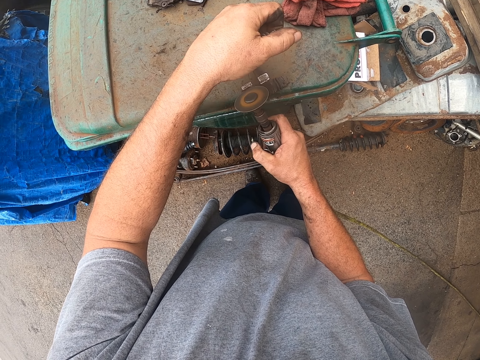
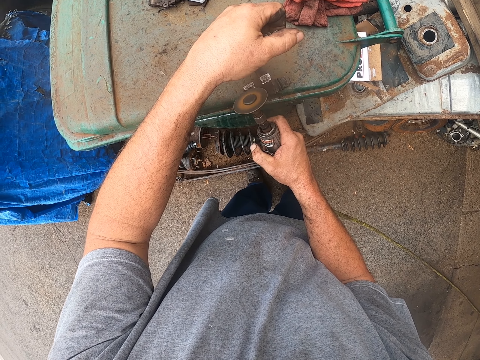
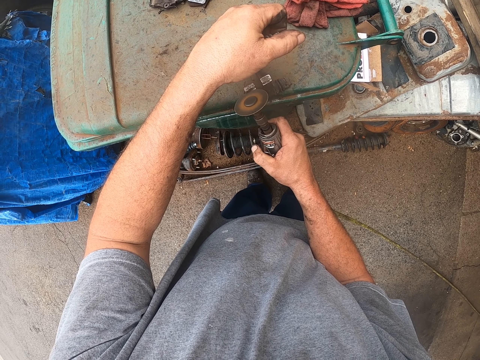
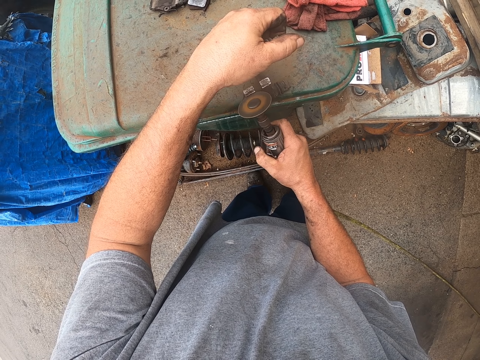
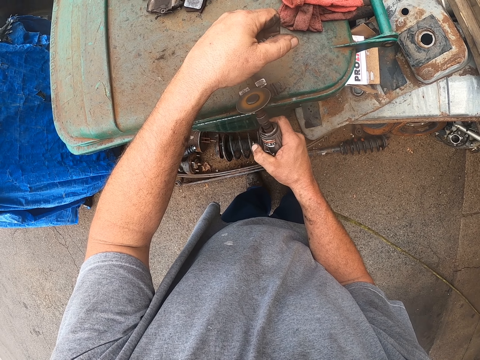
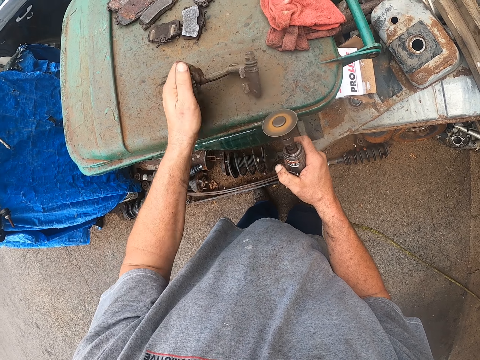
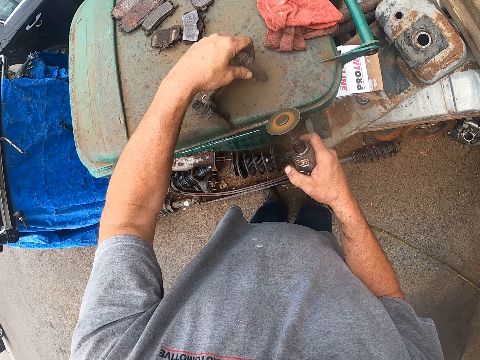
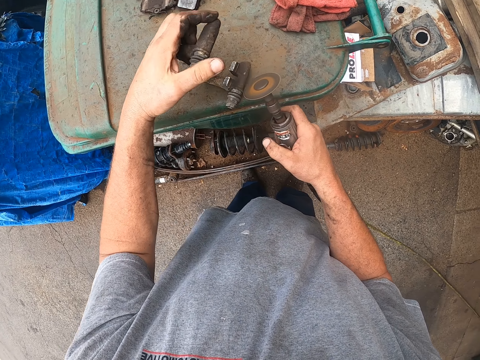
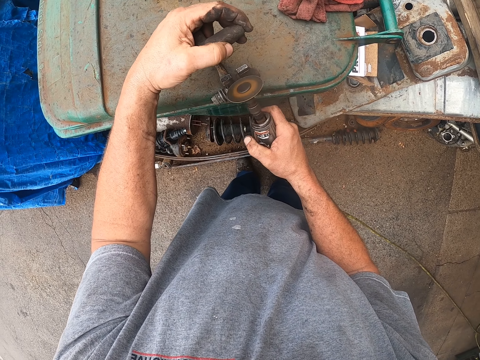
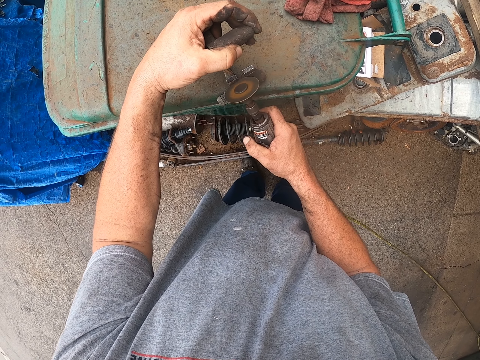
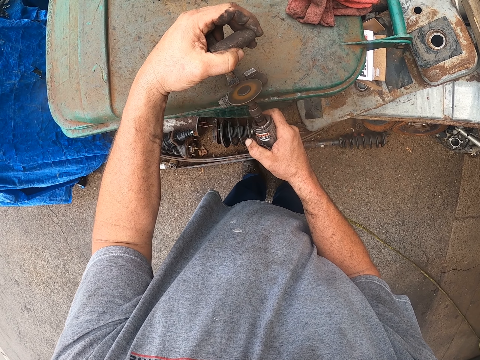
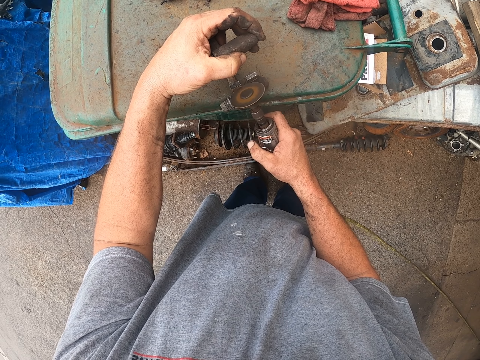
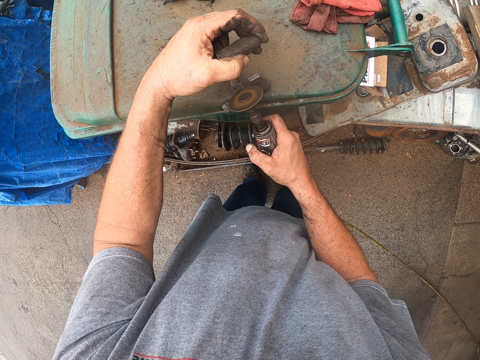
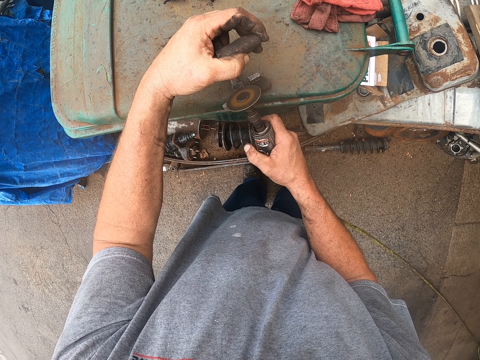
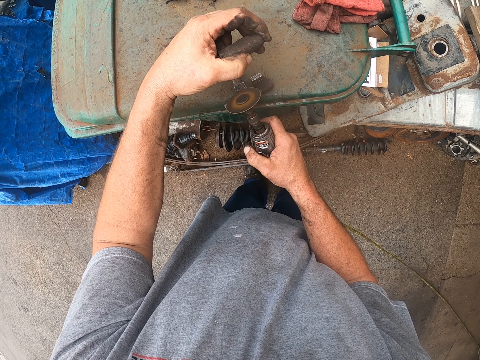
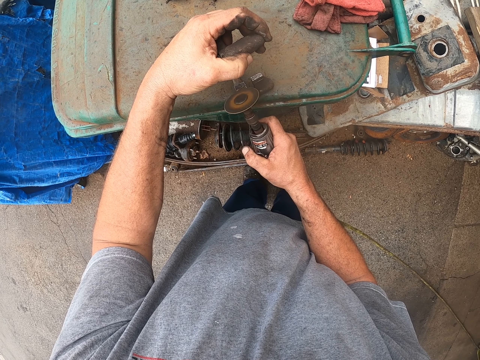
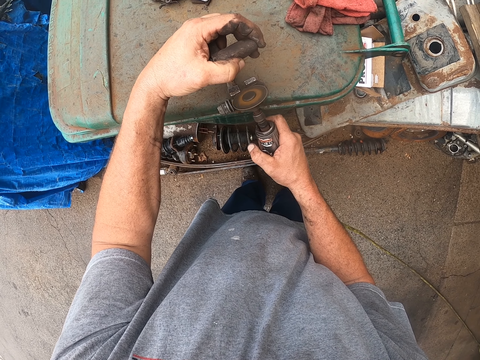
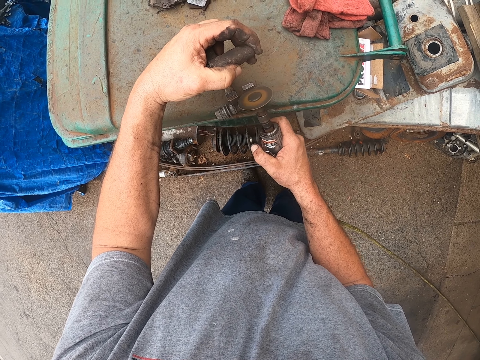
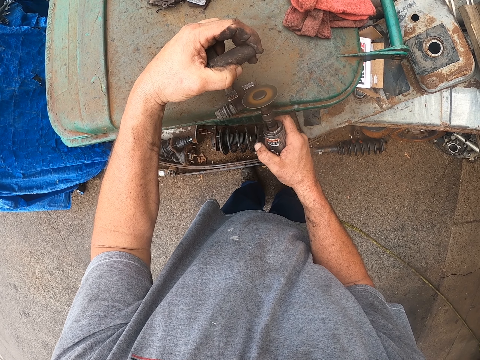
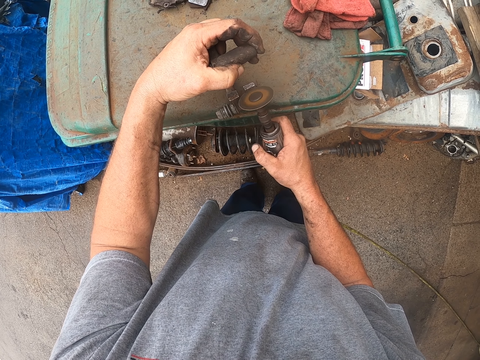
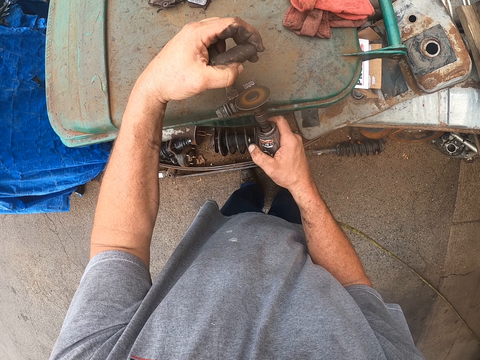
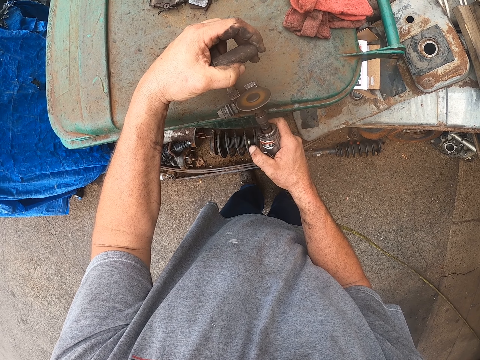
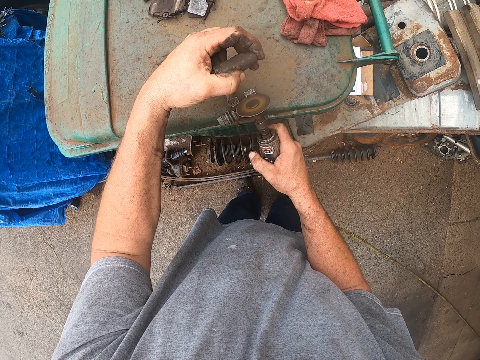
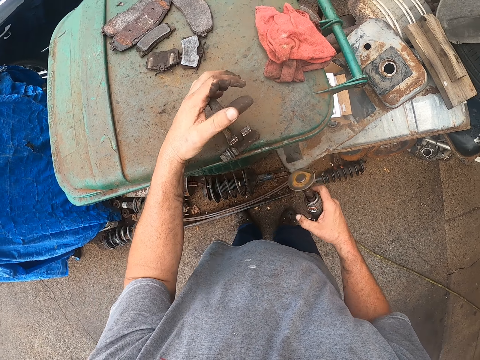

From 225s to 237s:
The camera wearer turns part of the brake disc and grinds part of the brake disc.

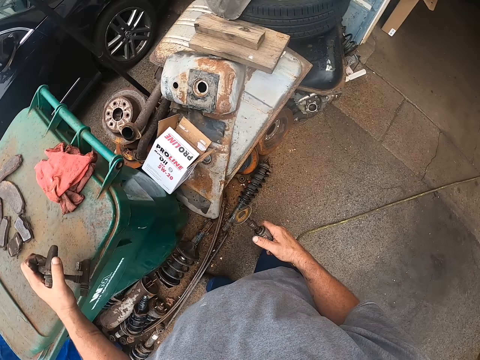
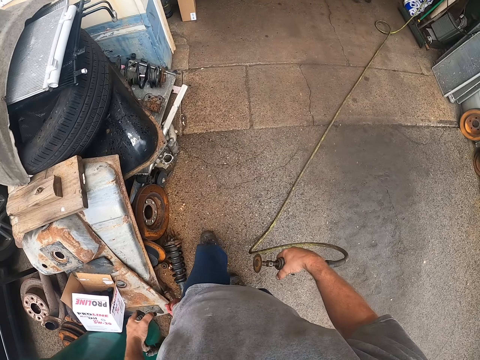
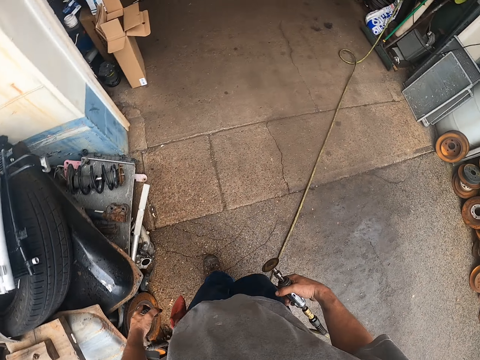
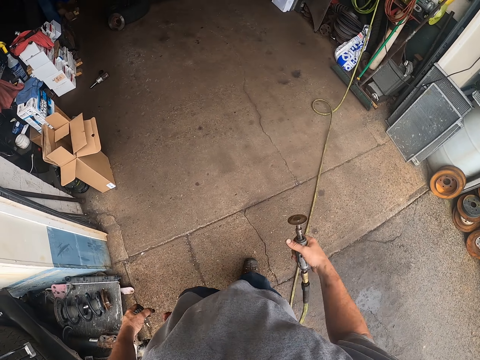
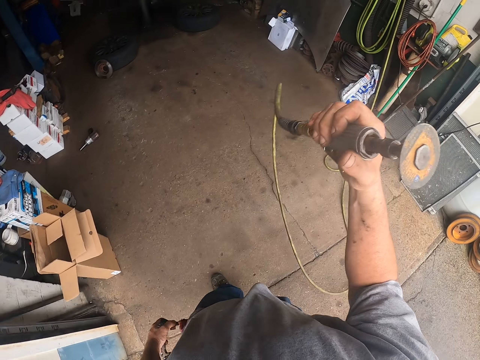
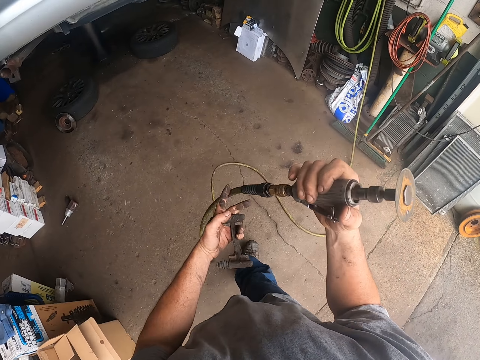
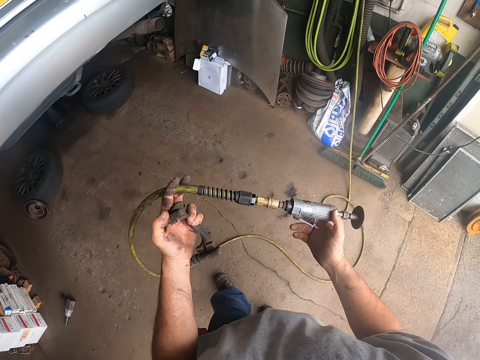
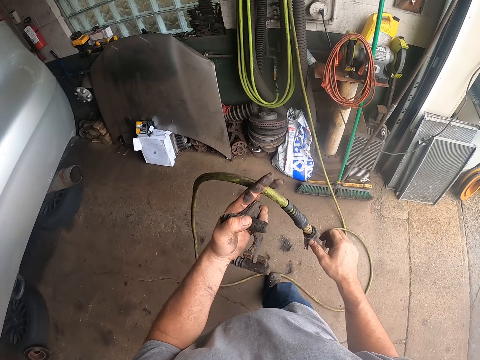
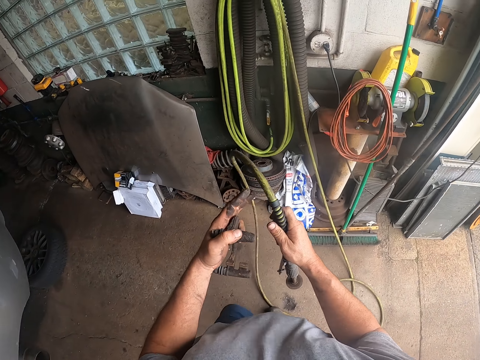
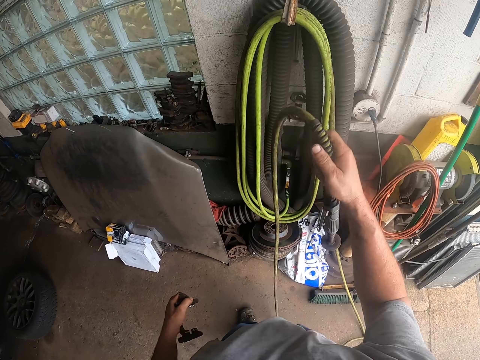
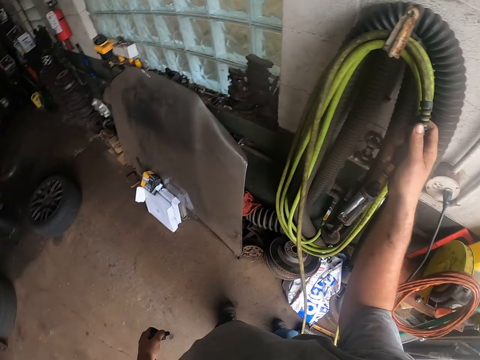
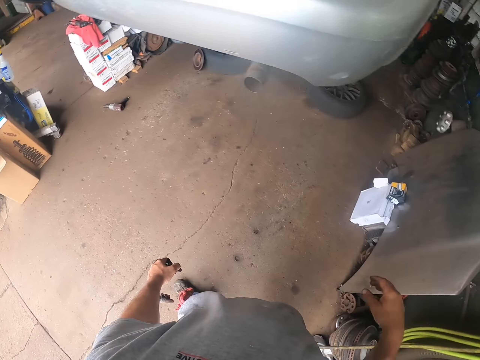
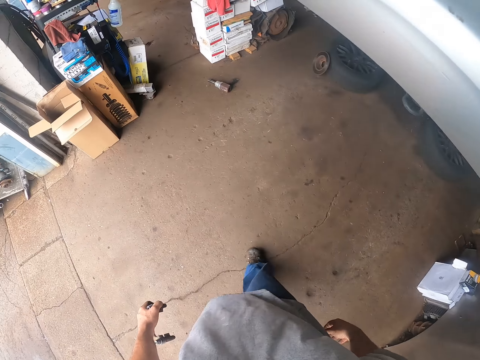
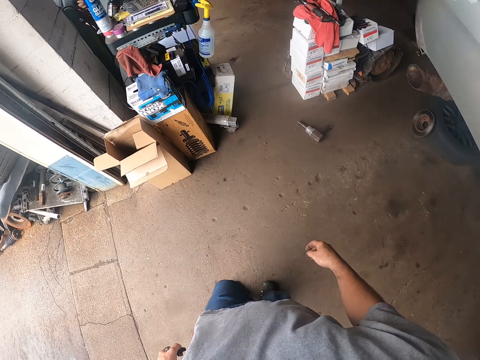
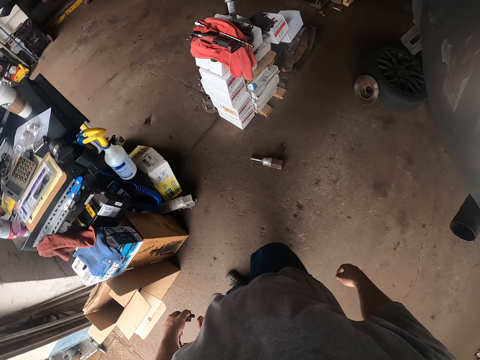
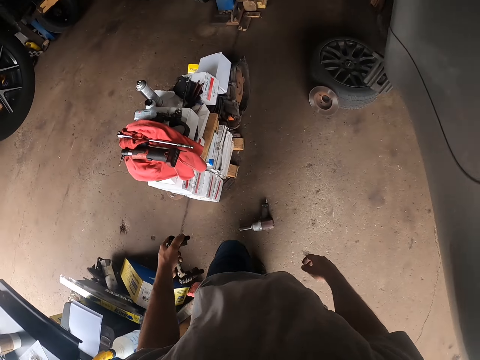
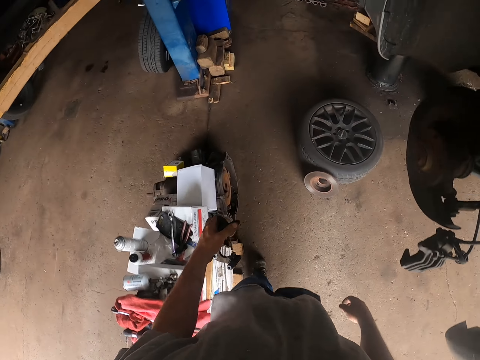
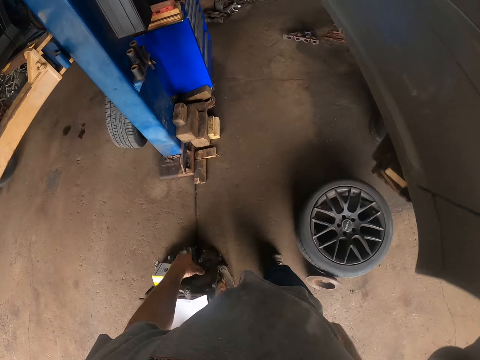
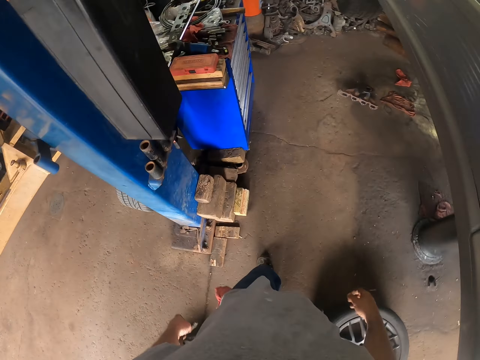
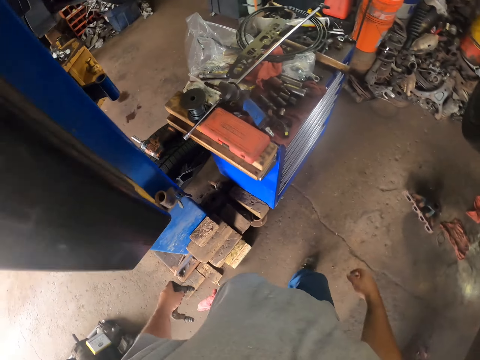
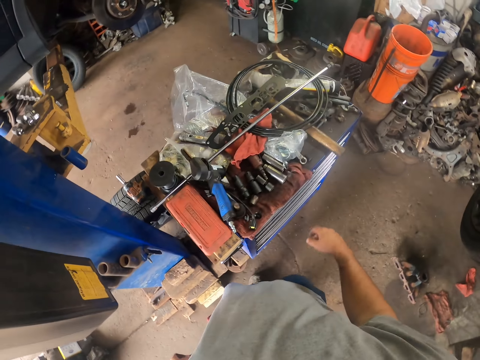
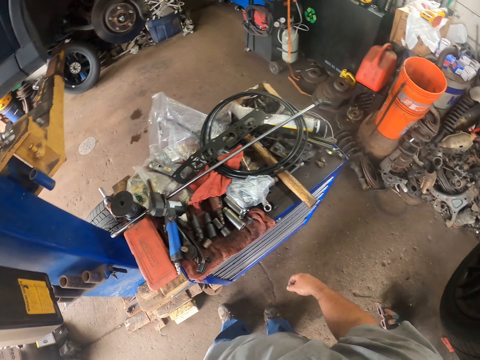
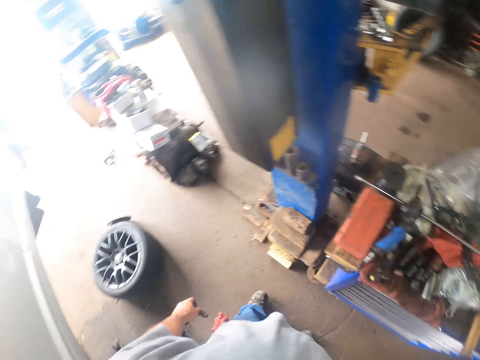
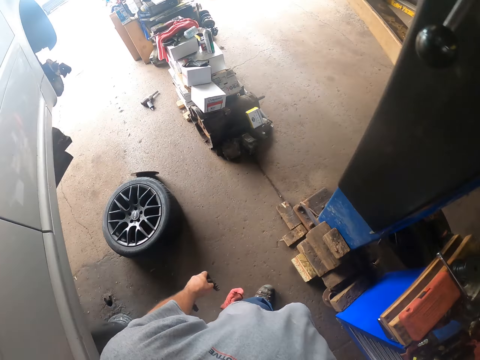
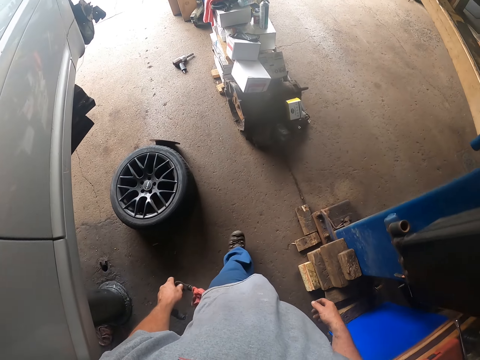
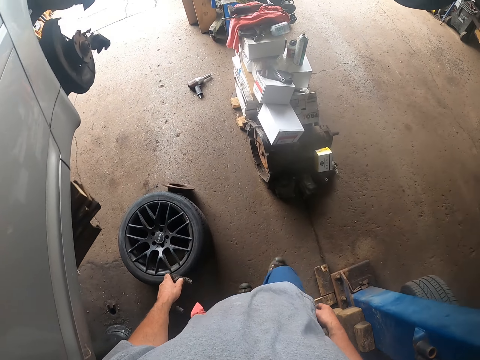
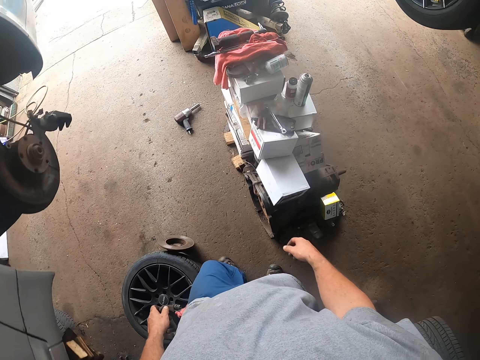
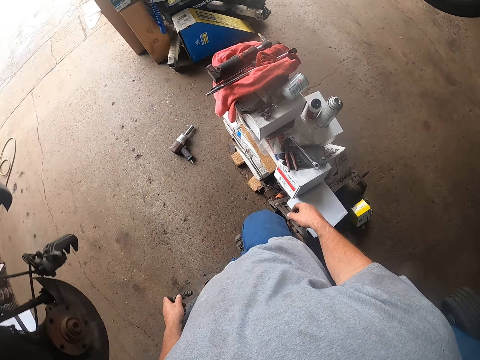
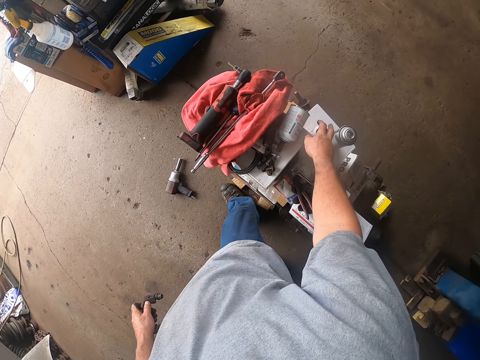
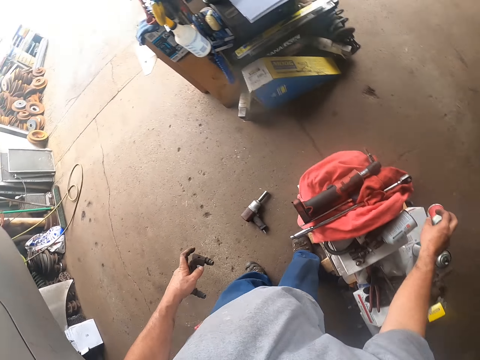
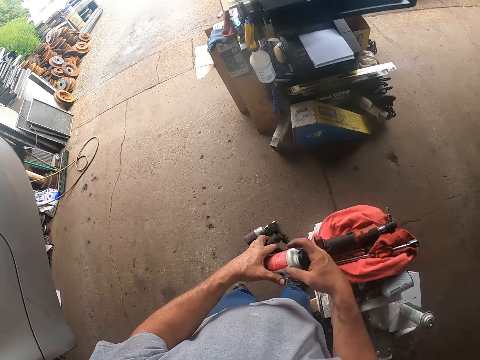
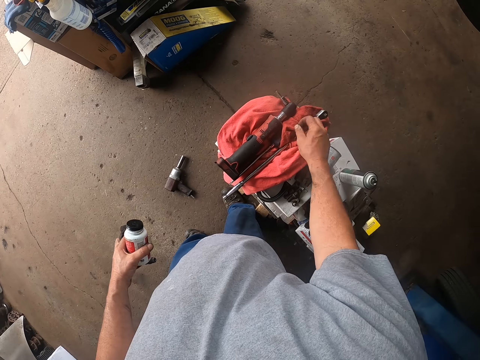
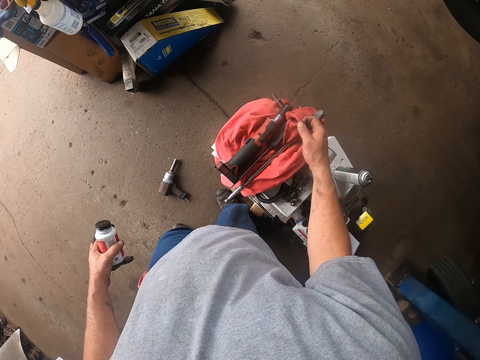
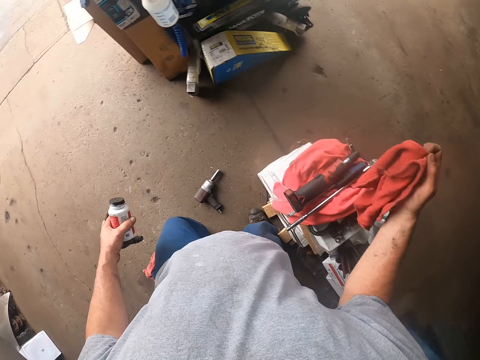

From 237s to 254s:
The camera wearer picks part of the brake disc. They walk in the garage. They pull the pipe and turn the pipe on the hand. They hang the pipe or pump on the wall. They walk in the garage. They turn in front of the toolkit. They walk in the garage. They pick a bottle and move the bottle to the left hand. They pick a fabric.
